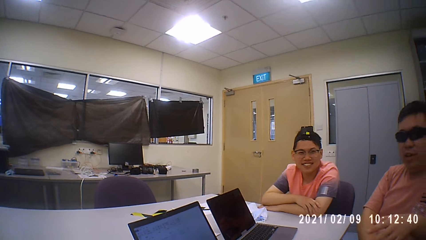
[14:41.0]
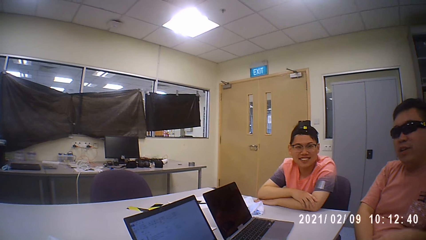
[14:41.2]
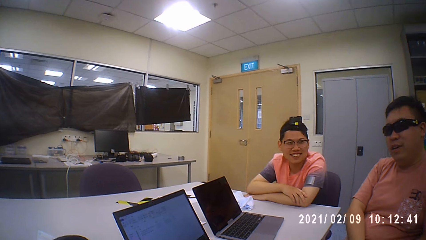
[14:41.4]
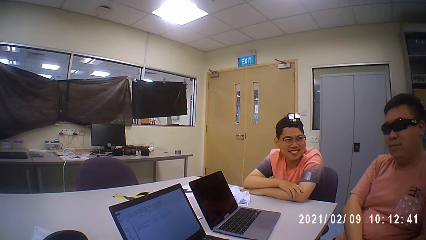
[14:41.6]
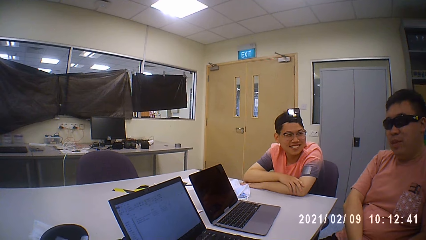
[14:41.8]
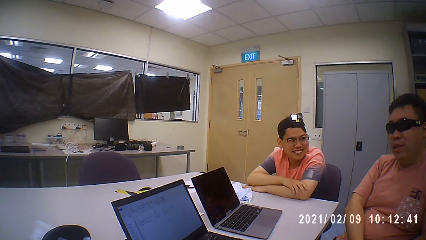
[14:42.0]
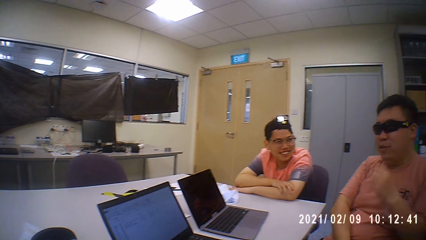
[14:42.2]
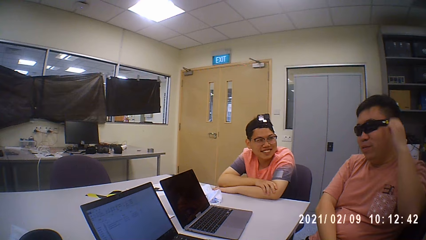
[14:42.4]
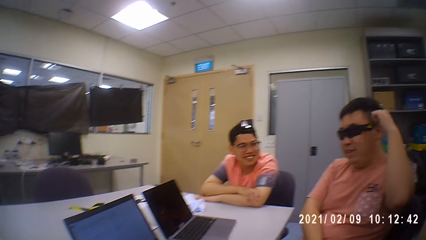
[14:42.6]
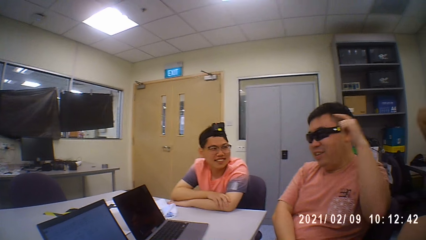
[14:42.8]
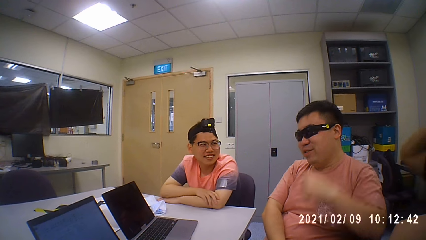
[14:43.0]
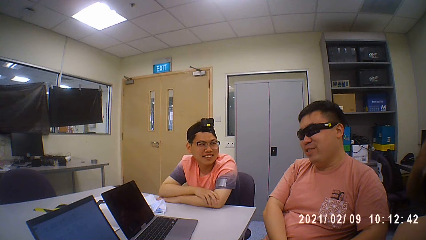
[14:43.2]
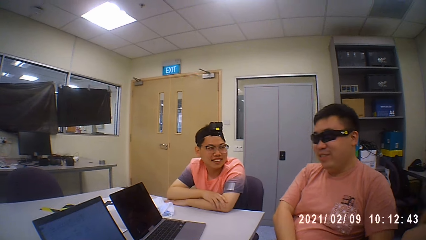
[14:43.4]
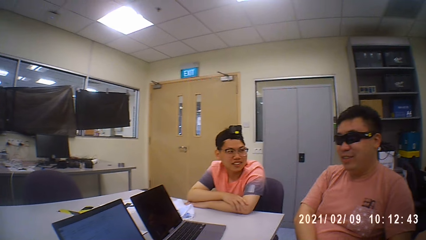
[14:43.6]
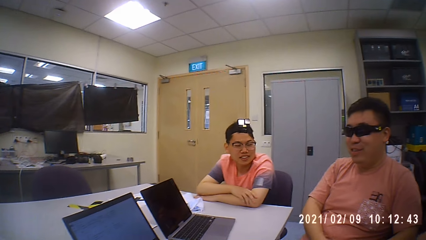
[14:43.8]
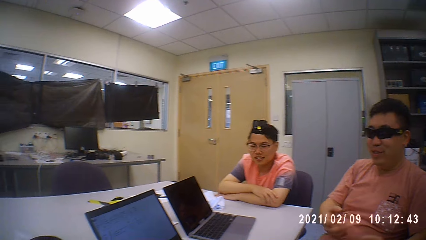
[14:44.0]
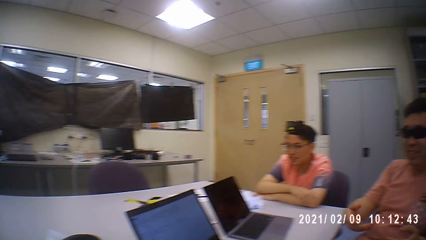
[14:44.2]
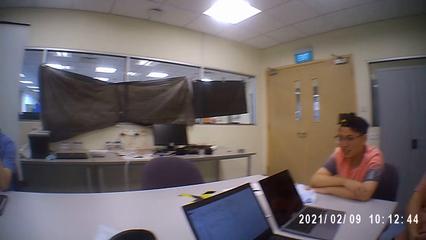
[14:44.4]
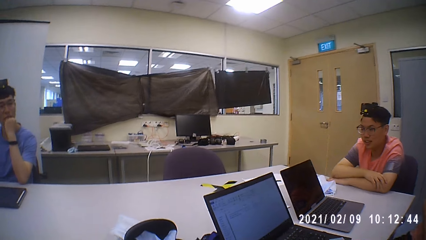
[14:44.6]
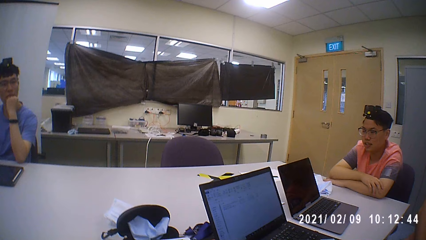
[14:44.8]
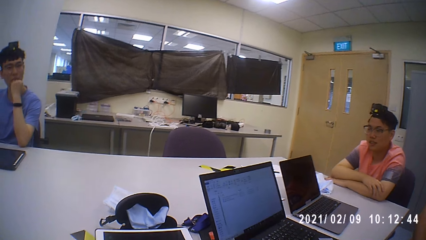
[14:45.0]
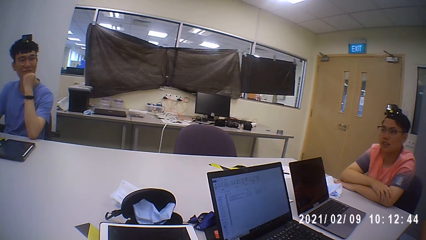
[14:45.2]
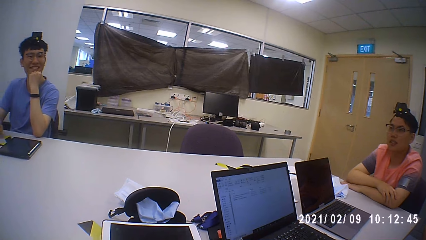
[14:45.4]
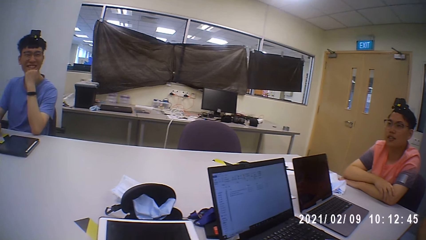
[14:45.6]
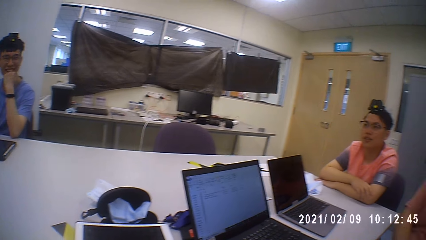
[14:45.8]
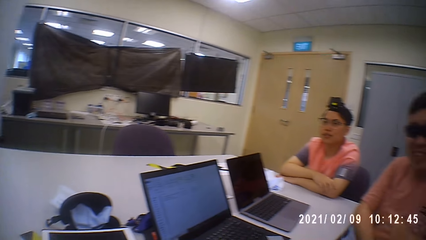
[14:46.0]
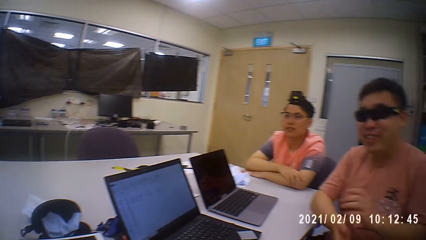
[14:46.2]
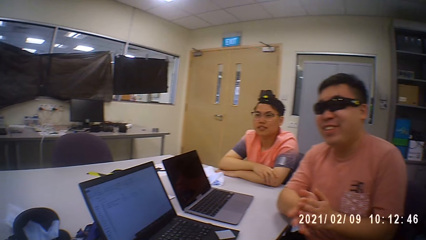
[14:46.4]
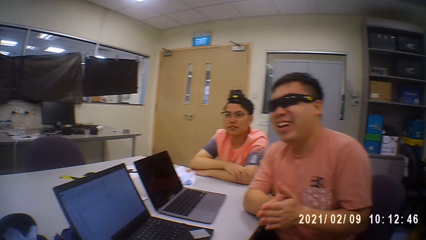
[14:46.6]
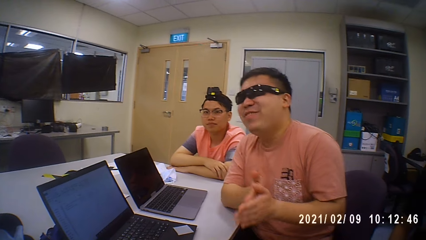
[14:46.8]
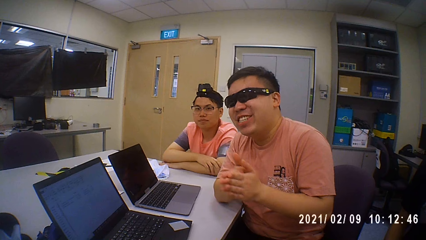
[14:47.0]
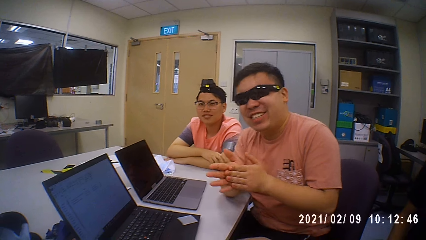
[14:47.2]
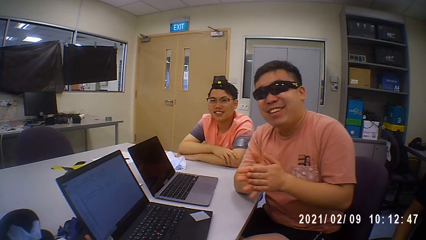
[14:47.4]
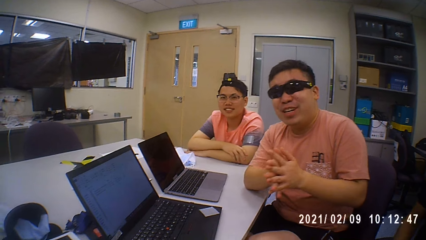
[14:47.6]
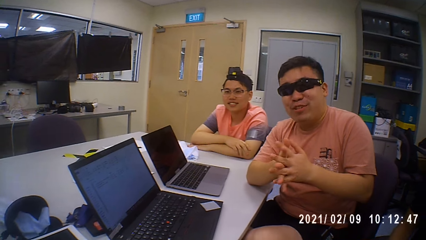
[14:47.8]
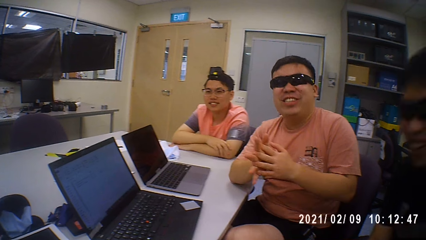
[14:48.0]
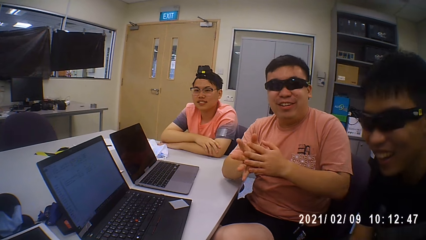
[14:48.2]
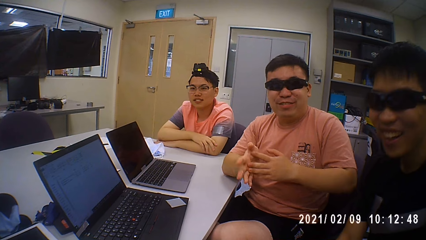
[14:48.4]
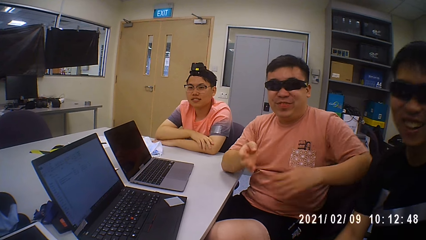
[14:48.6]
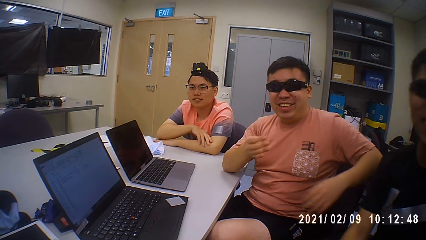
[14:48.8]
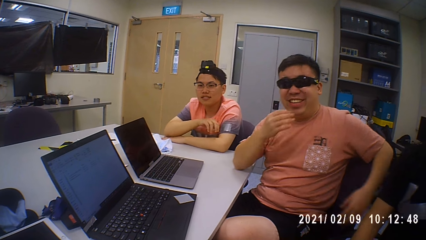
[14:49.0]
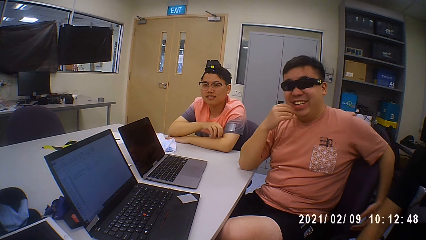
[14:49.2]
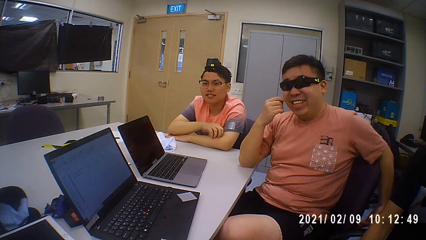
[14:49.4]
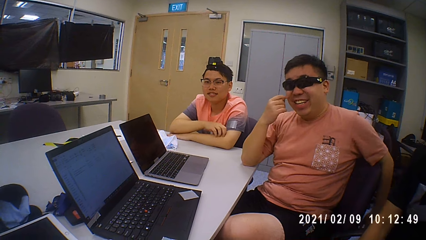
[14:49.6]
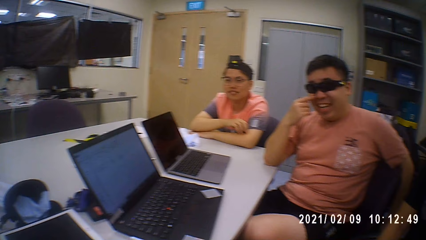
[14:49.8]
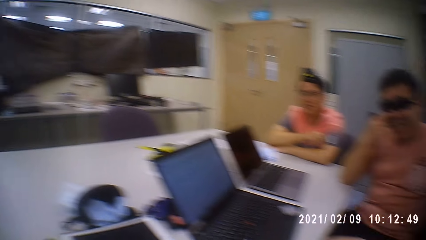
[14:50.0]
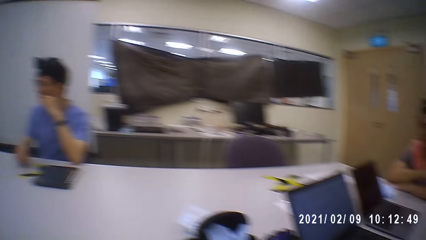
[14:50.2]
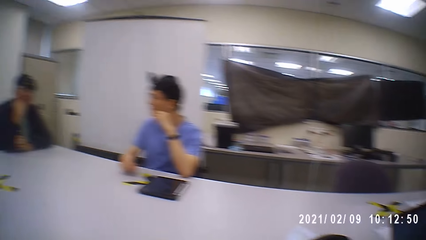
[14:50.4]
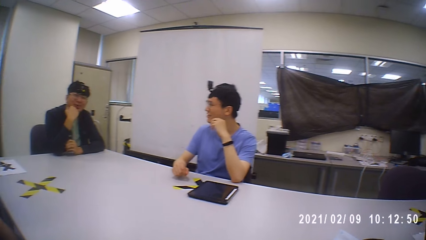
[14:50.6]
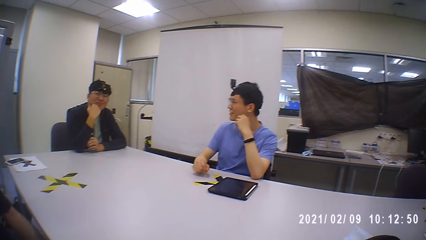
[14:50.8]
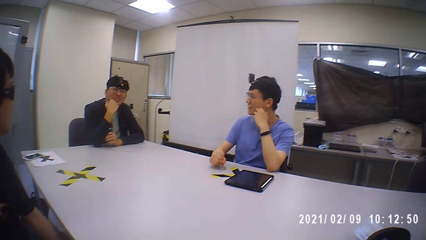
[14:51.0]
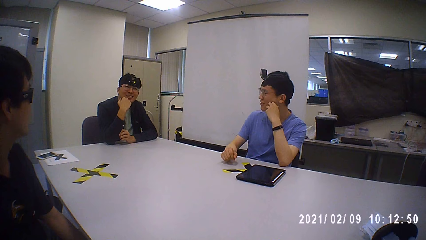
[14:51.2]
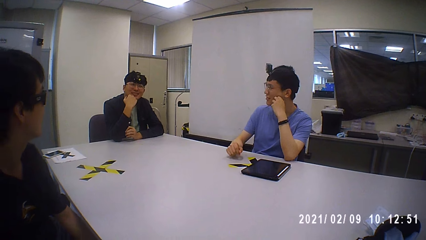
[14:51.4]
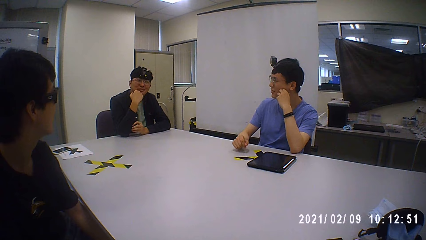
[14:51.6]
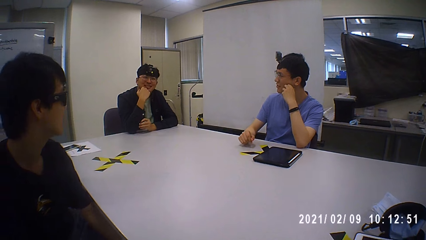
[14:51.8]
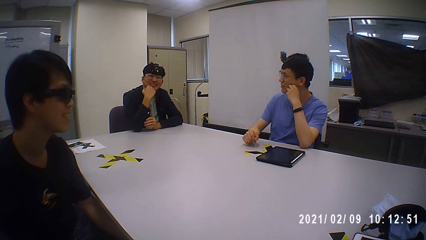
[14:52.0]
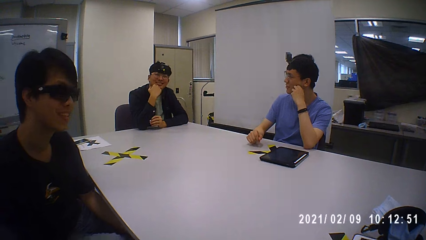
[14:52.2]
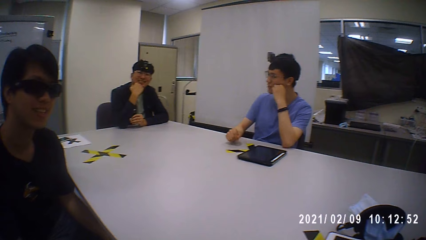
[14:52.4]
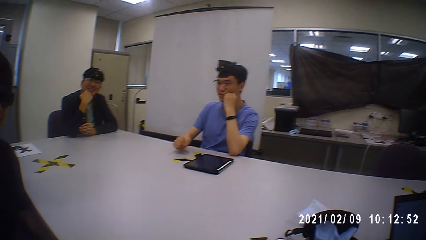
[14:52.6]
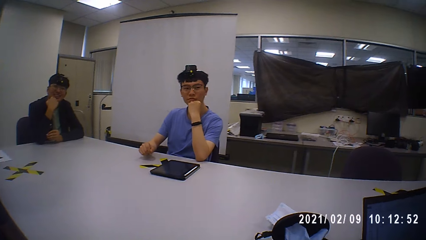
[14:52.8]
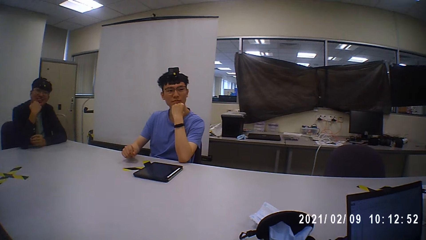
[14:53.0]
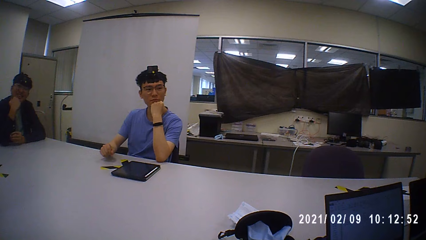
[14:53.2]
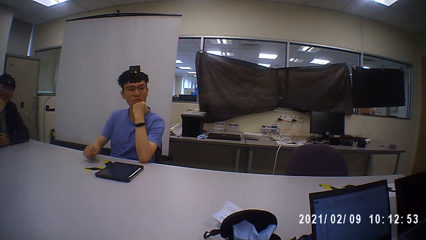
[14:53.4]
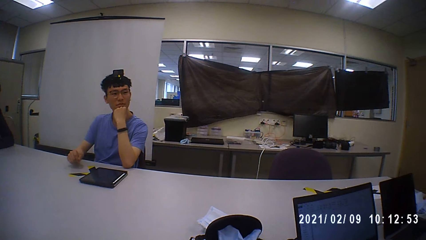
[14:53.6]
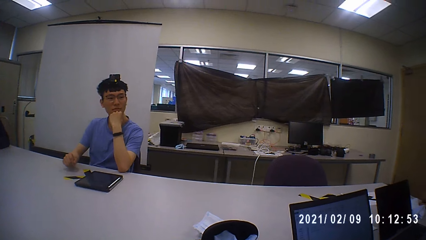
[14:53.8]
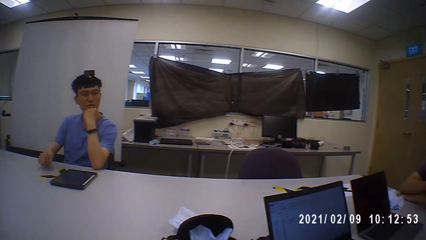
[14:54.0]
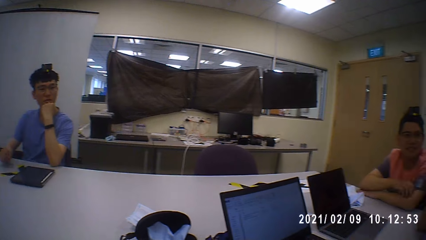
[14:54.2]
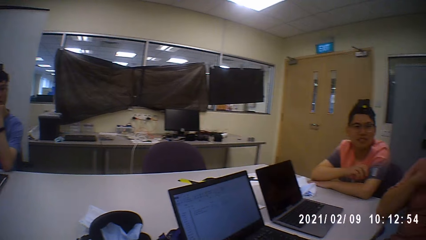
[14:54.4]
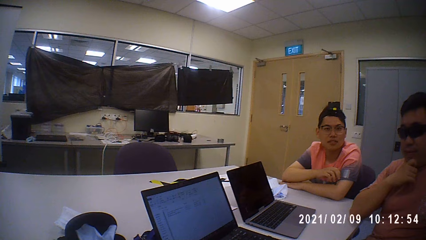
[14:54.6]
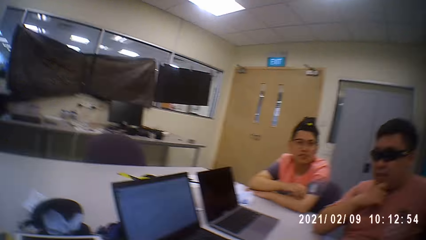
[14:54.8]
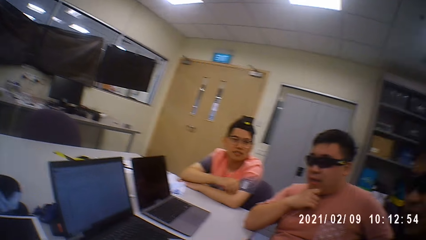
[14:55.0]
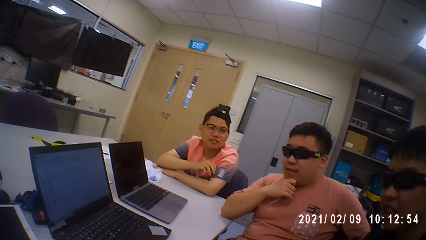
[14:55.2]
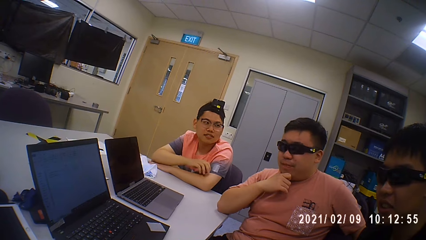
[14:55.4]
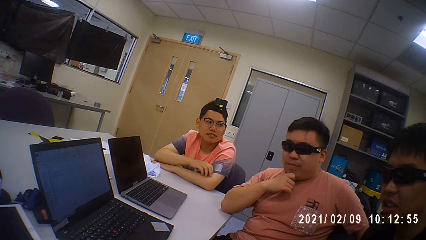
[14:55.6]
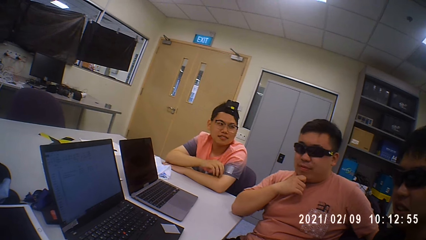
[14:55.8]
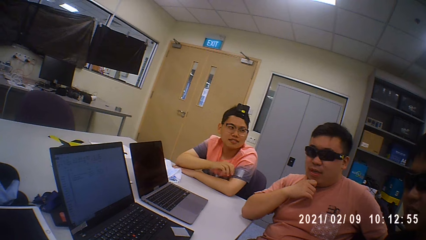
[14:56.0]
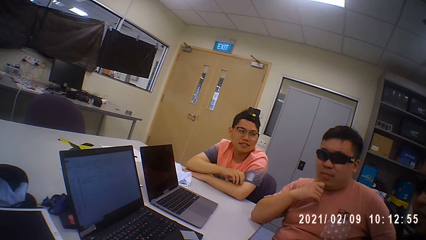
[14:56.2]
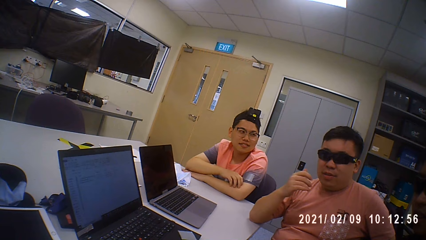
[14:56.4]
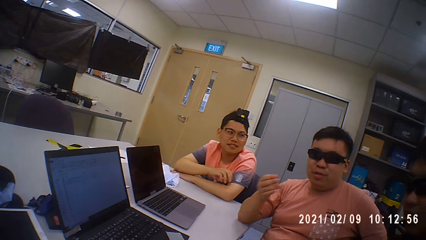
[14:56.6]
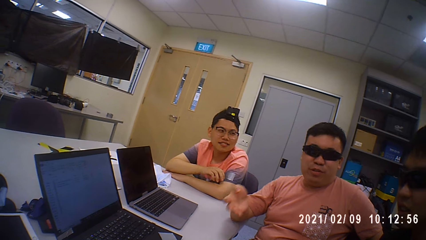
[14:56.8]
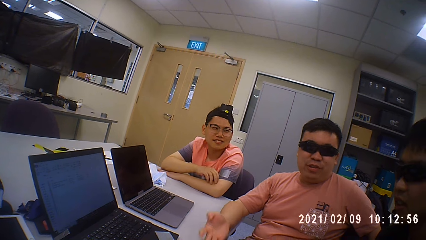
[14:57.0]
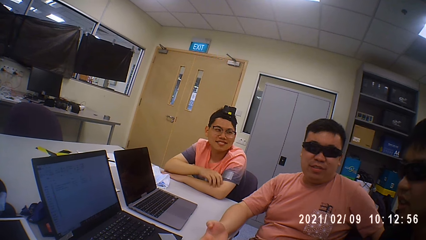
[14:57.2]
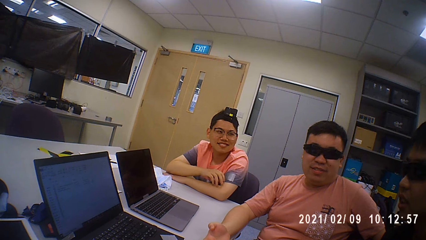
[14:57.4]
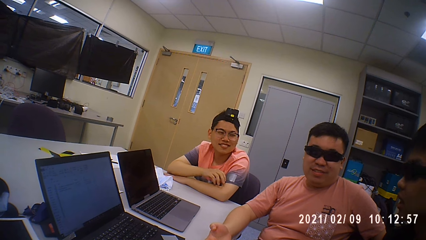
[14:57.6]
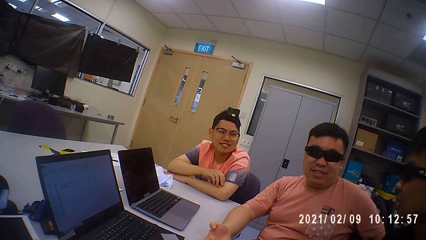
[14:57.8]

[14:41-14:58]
A person interacts with others. The man rubs both hands. He places his left hand on a chair. The camera wearer looks at another person. The other person talks to others. The camera wearer looks at the first person. The man places his right hand on the table.
